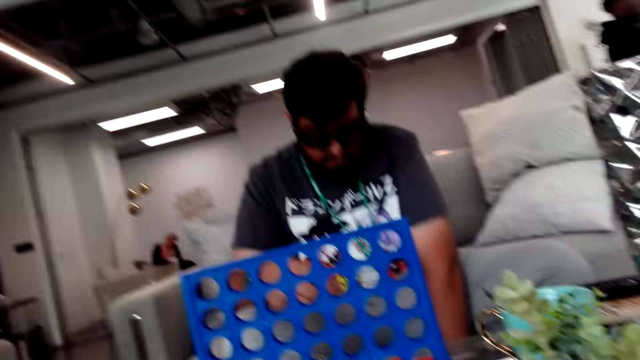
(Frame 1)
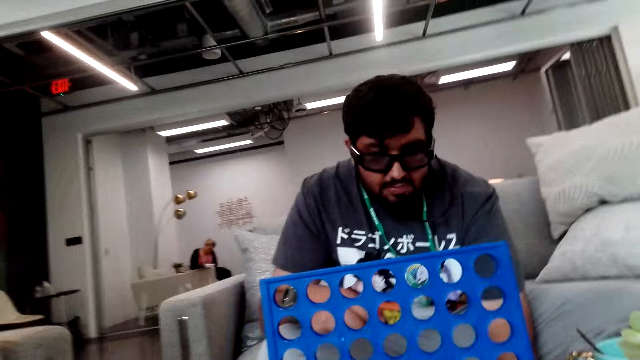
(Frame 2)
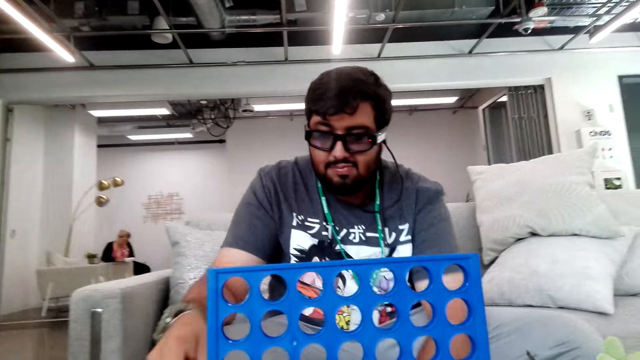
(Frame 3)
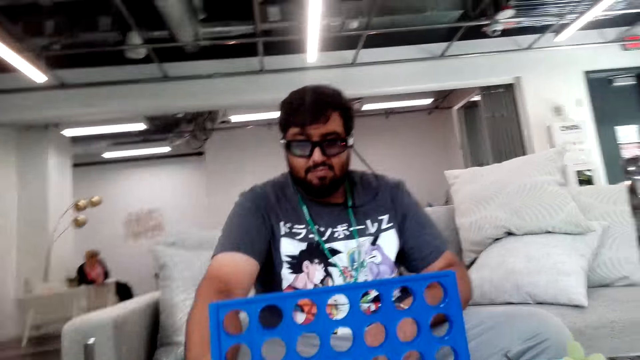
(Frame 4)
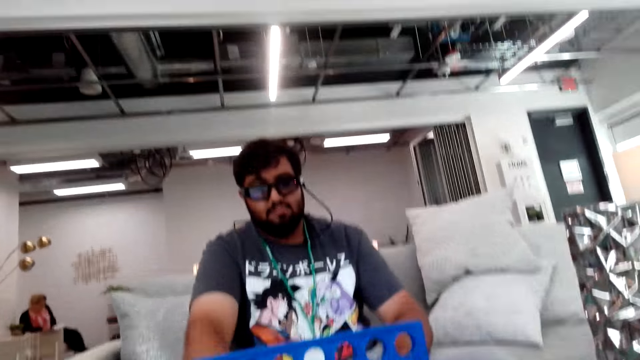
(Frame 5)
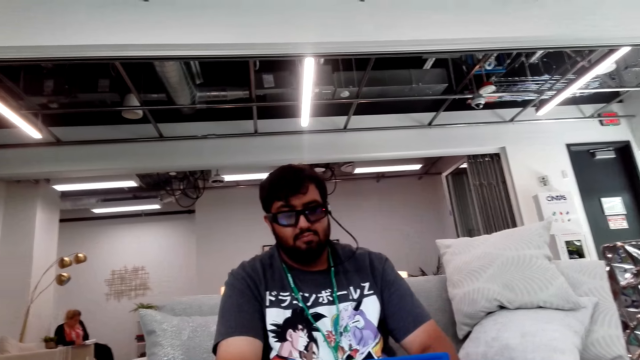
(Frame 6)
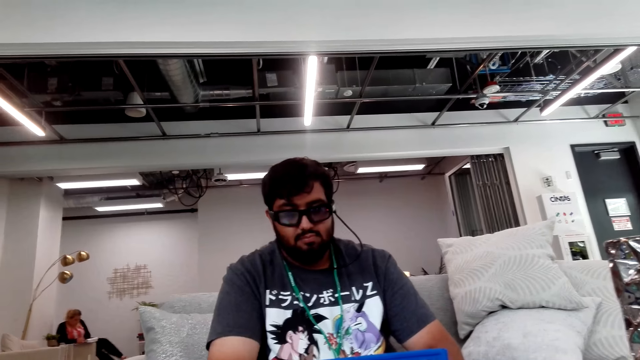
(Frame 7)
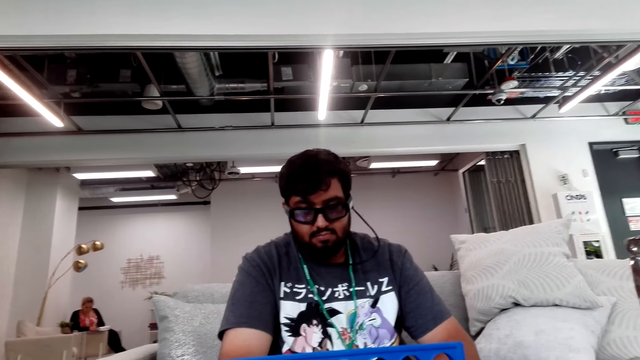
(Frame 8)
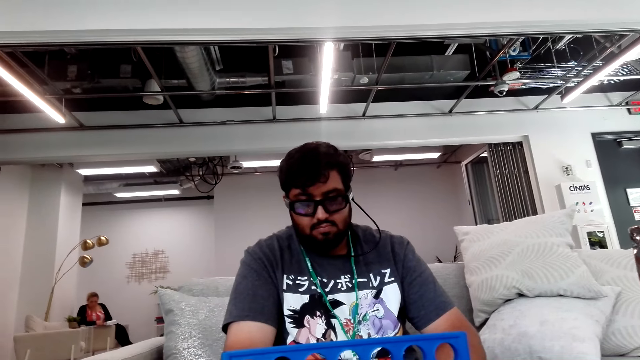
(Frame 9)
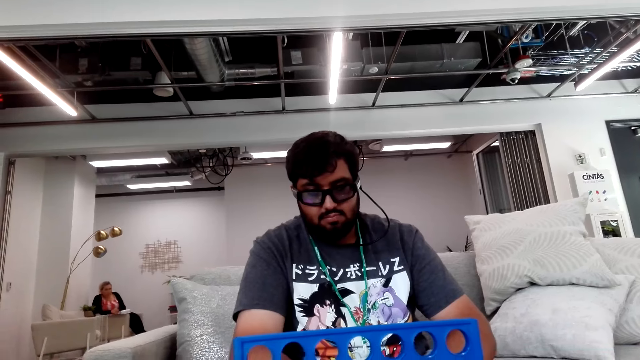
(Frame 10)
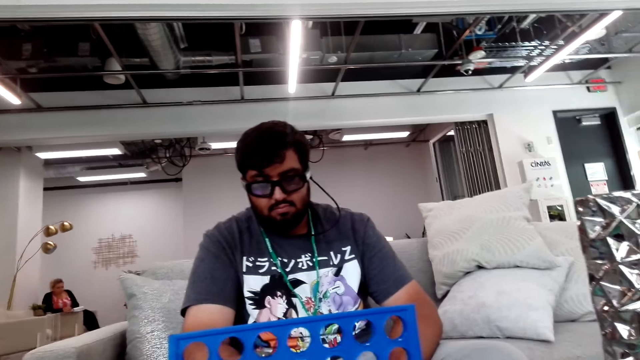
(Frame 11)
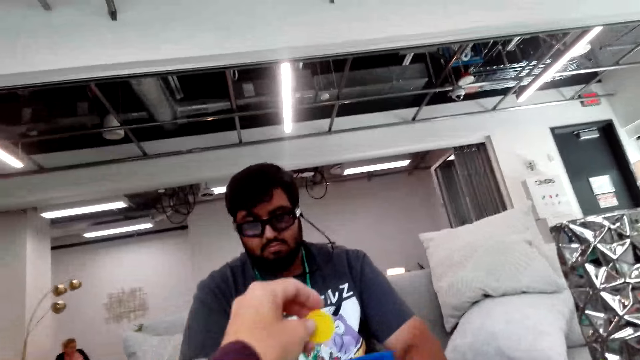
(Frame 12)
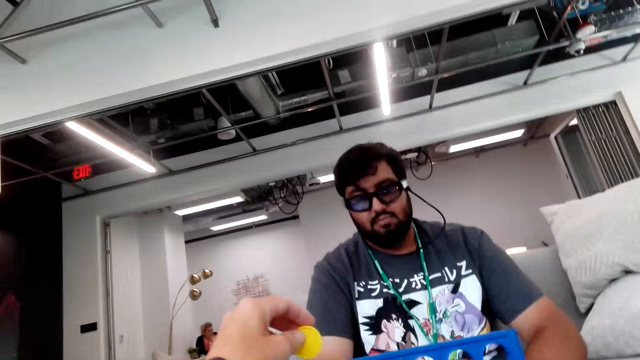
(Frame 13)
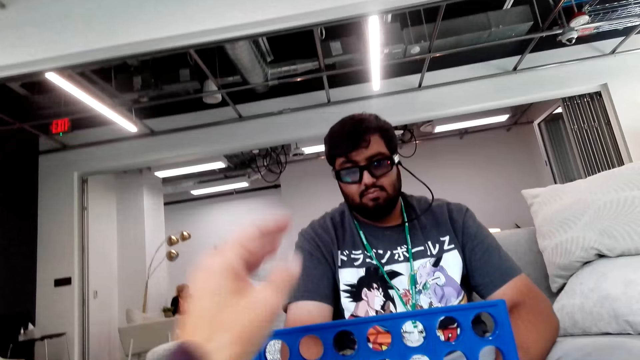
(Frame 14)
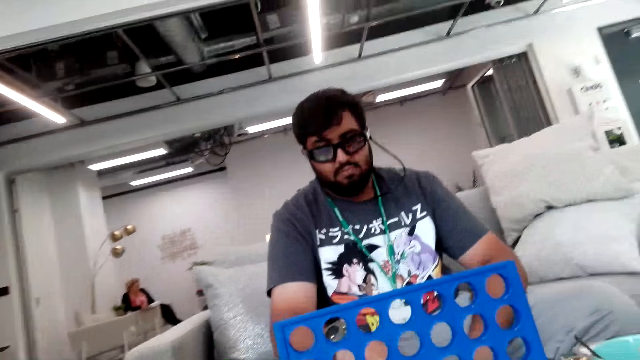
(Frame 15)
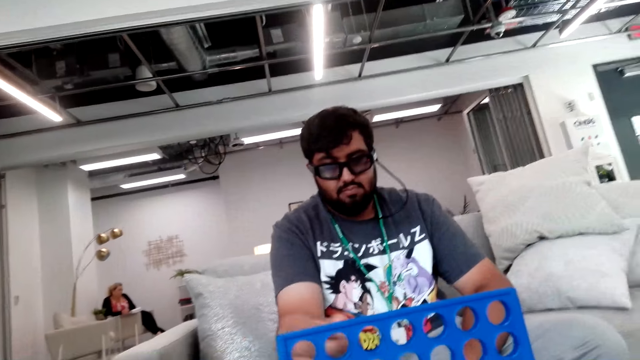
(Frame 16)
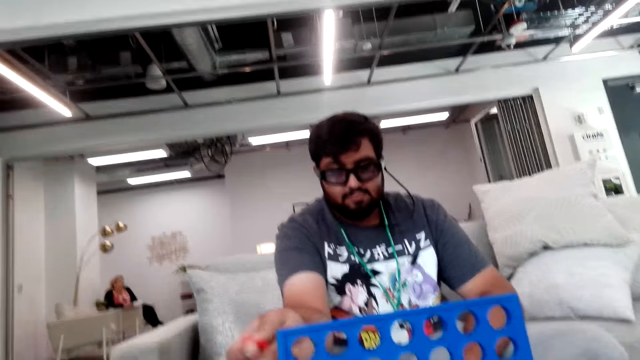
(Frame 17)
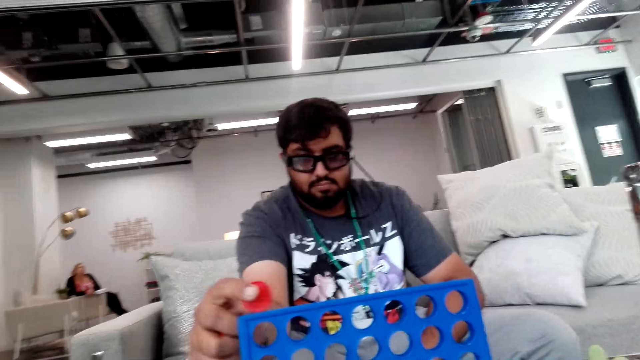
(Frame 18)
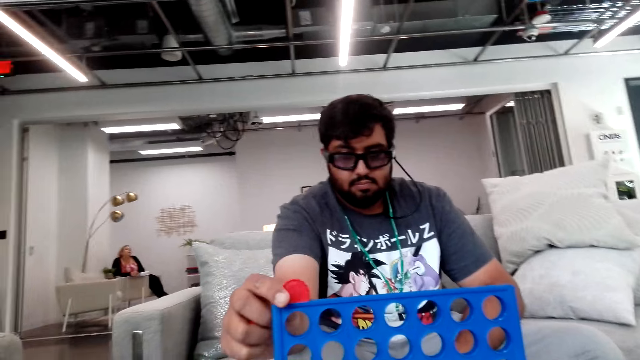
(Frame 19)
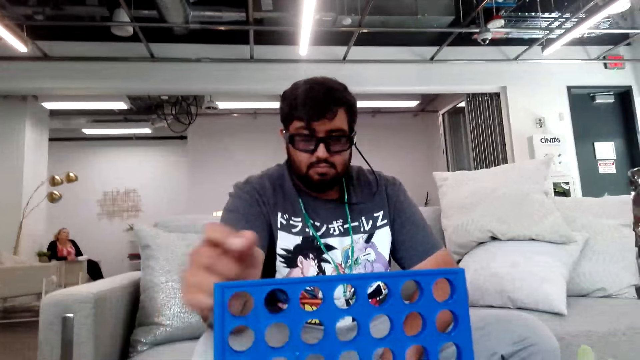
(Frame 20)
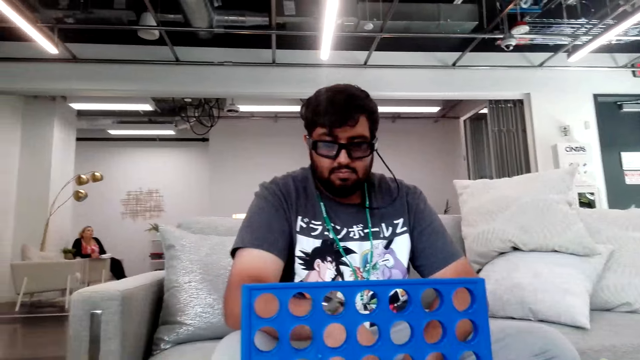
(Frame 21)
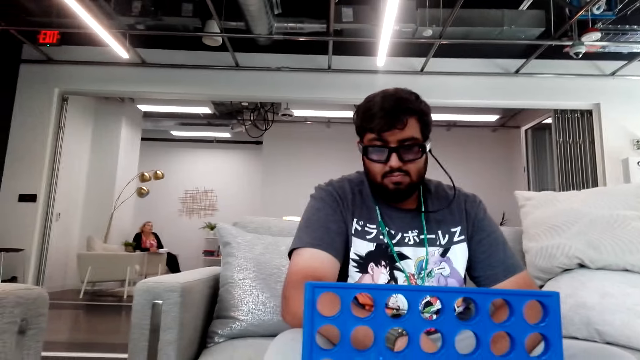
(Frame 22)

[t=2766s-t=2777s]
The camera wearer puts a poker chip in a board game board. A man puts poker chips in the board game board.

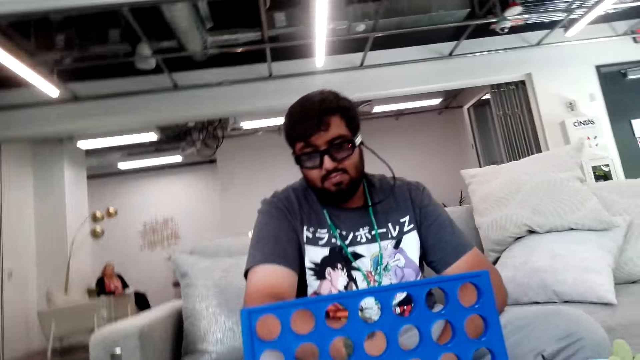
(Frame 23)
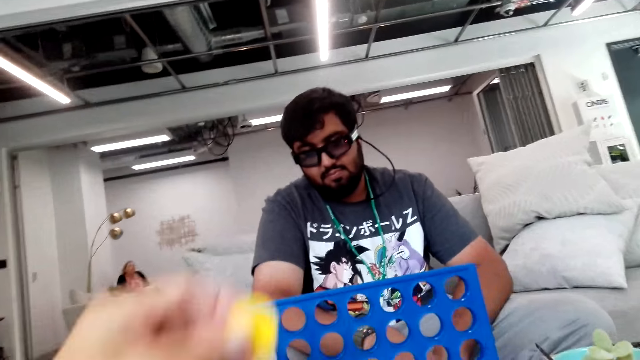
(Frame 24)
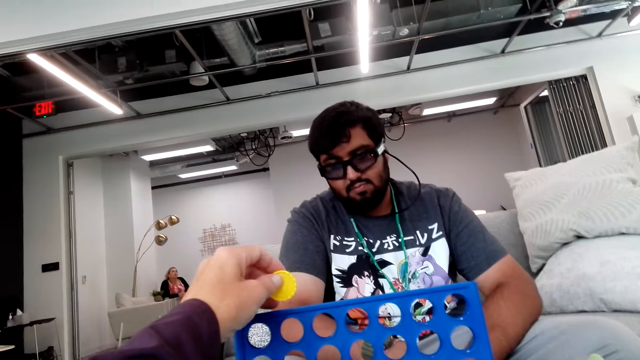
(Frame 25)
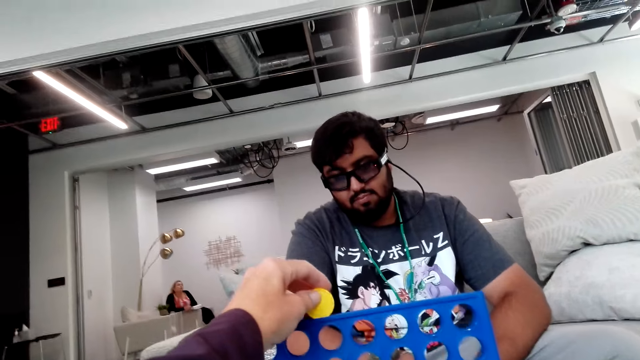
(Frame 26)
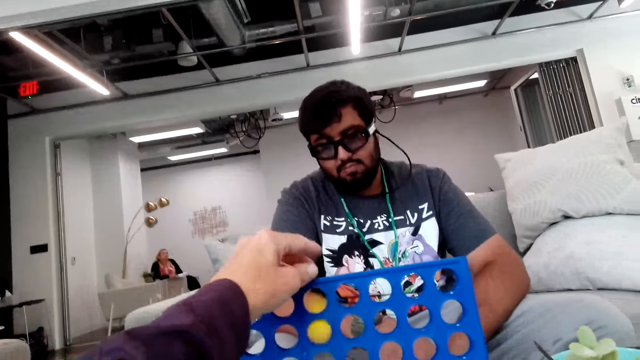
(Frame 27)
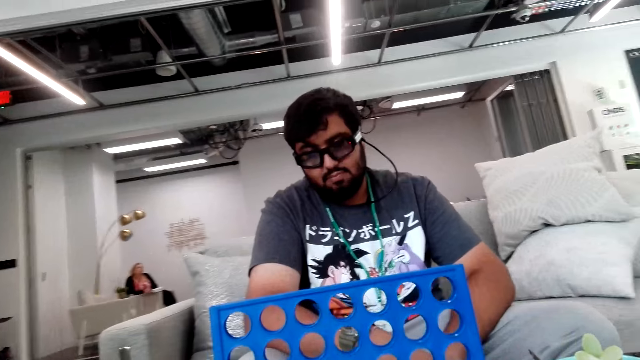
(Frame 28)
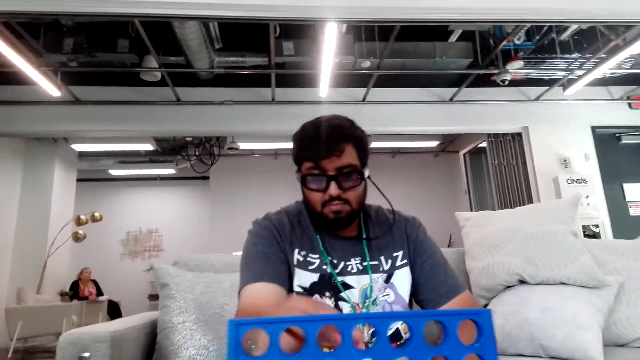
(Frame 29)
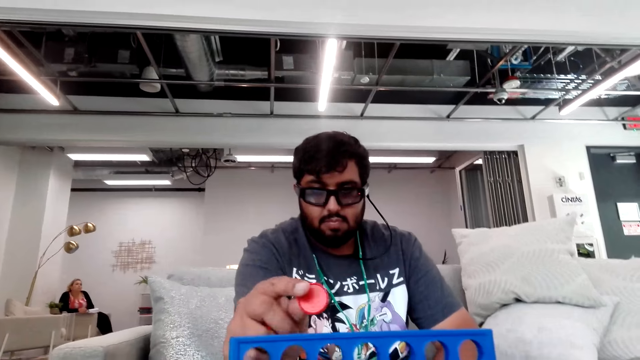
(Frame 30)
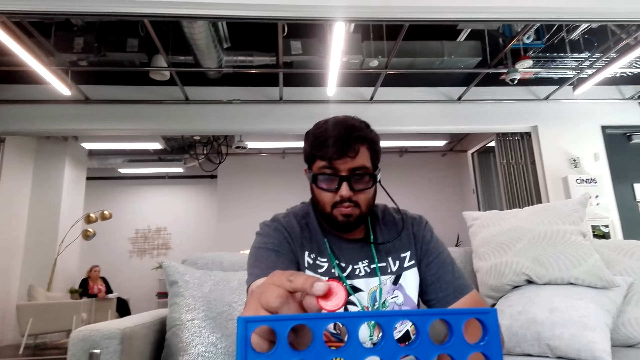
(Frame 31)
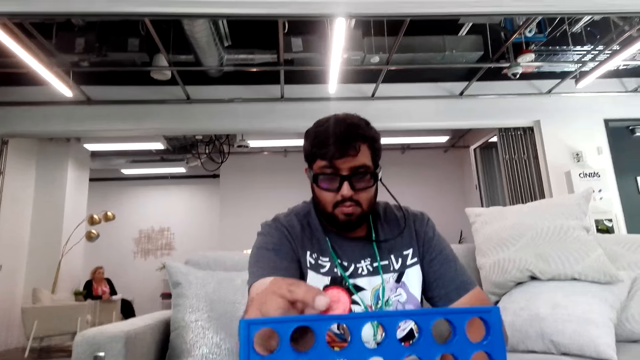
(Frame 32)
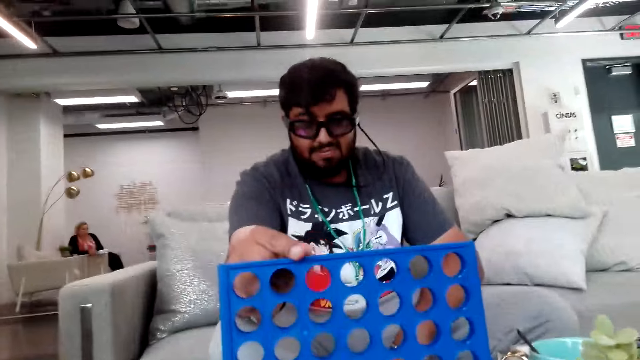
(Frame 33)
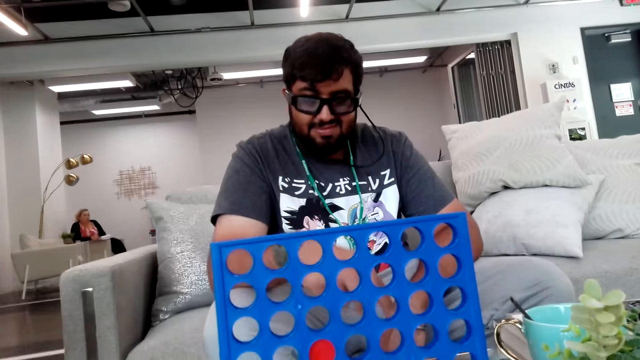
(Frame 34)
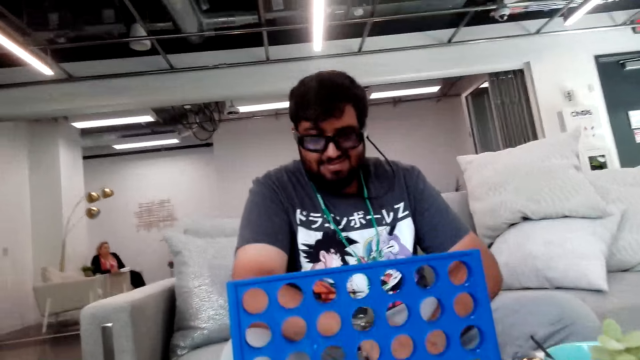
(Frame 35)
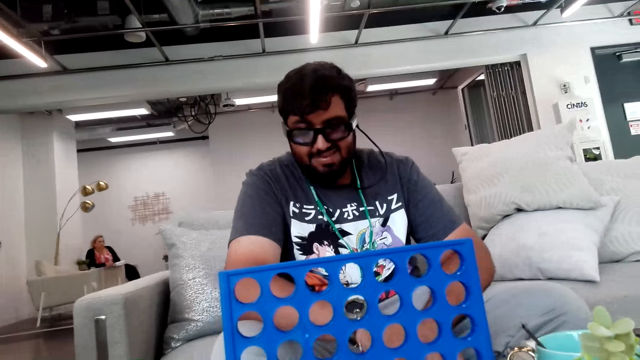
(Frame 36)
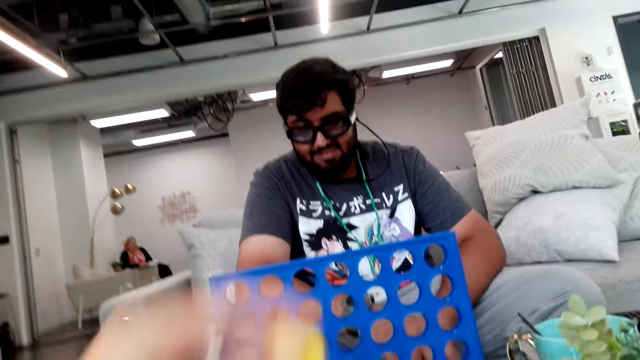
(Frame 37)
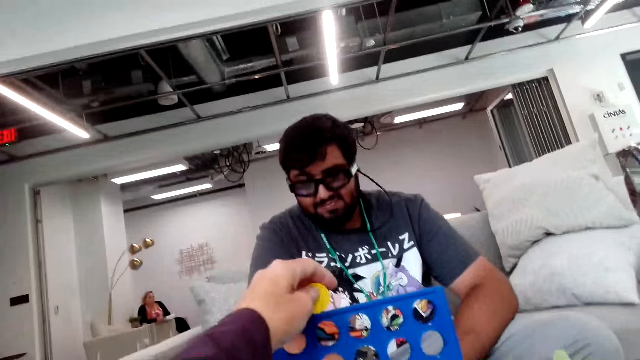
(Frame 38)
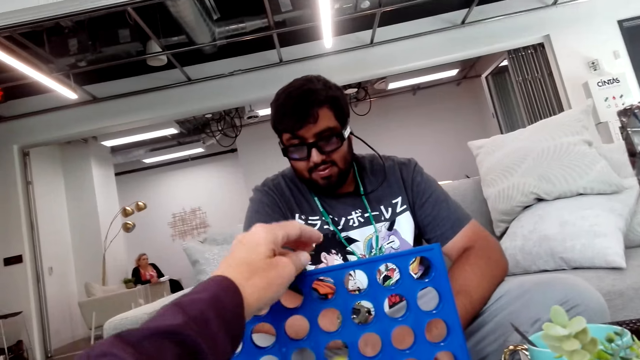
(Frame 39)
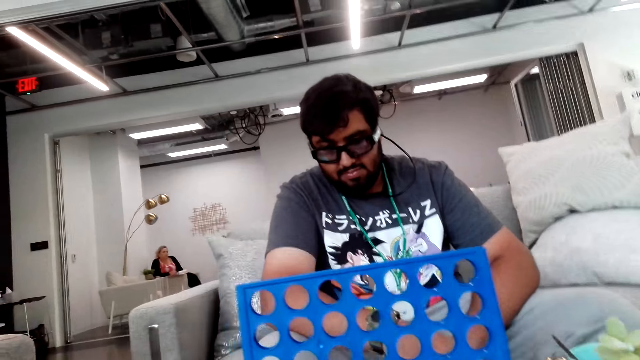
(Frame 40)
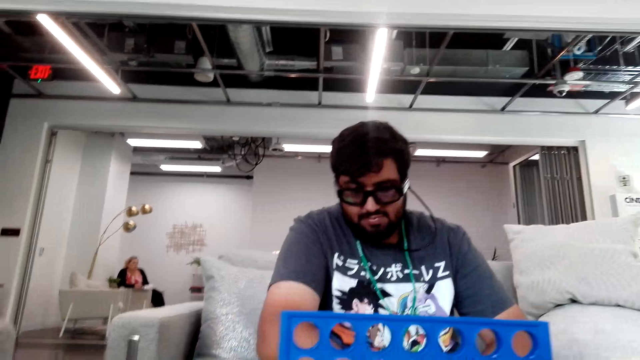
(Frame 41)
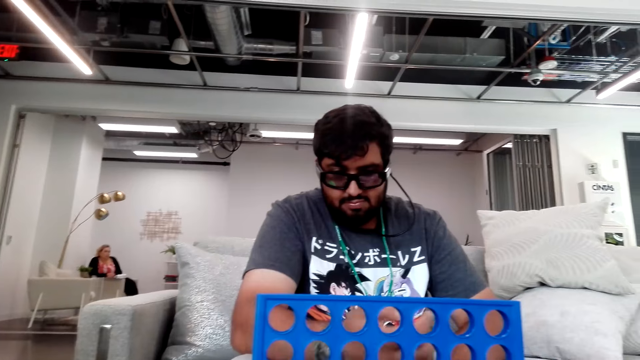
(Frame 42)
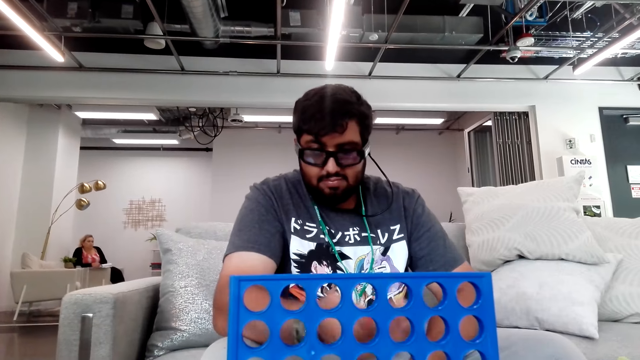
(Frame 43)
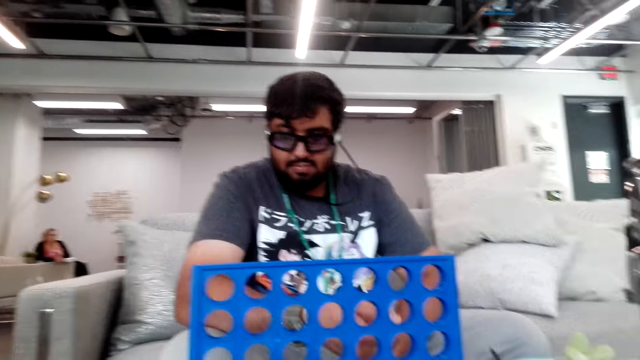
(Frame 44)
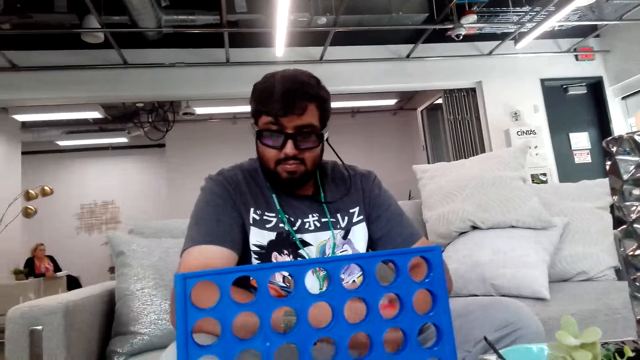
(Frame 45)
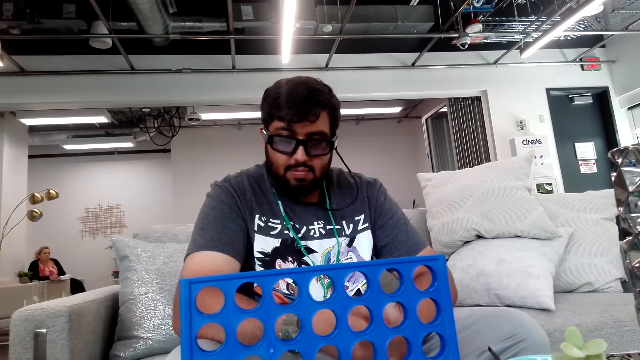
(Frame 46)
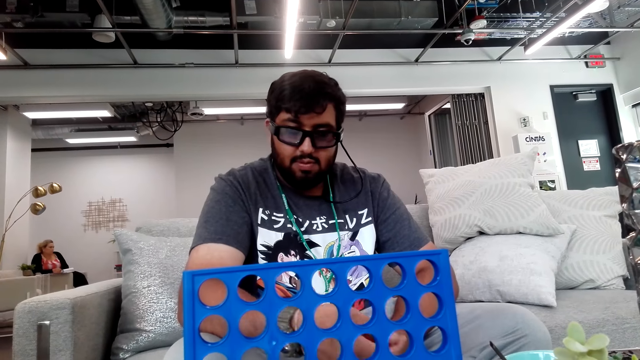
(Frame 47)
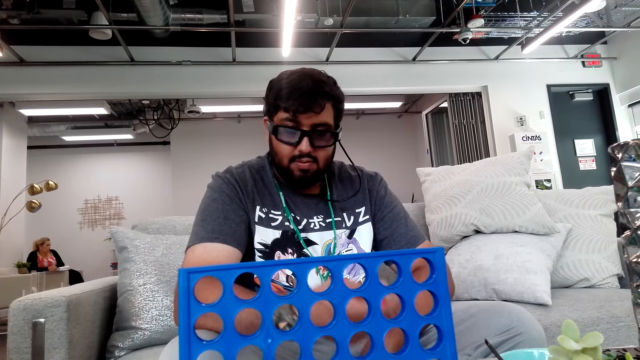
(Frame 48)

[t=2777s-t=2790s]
The camera wearer puts a poker chip in a board game board. A man puts poker chips in the board game board. The camera wearer puts a poker chip in the board game board. The man shakes poker chips on his right hand.
